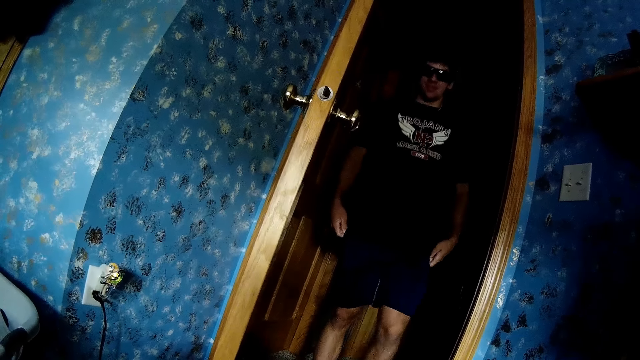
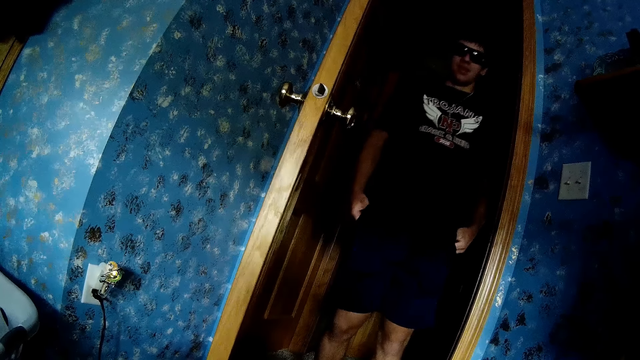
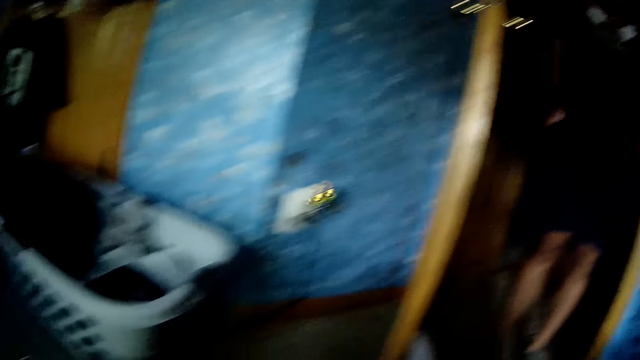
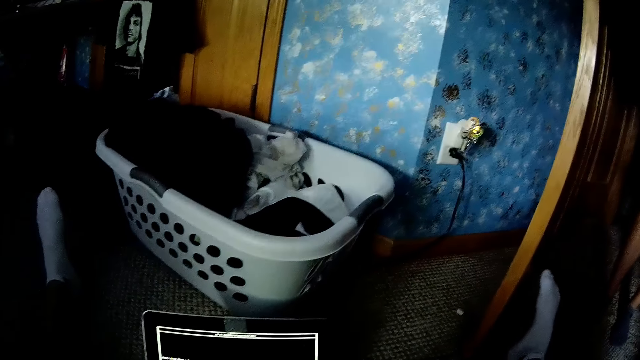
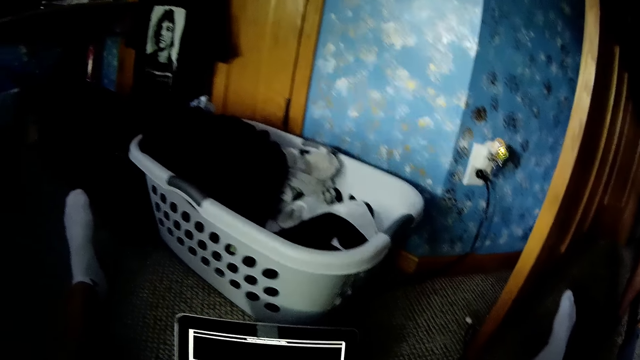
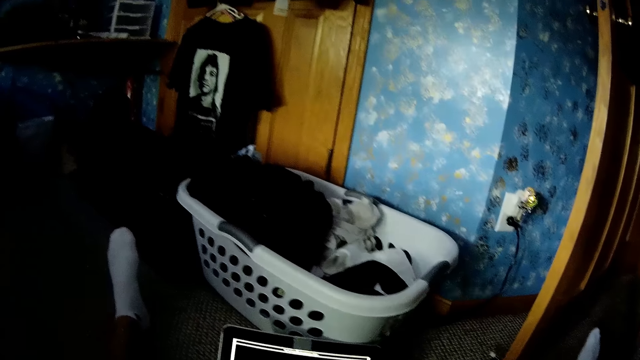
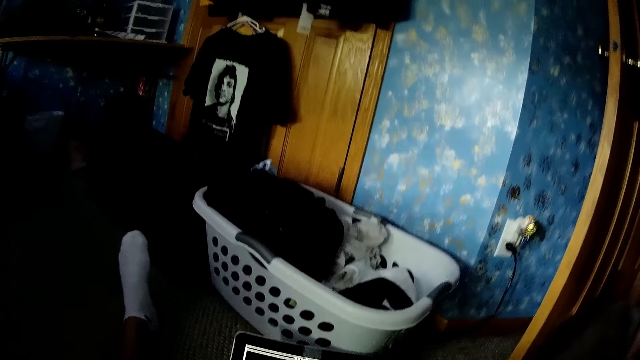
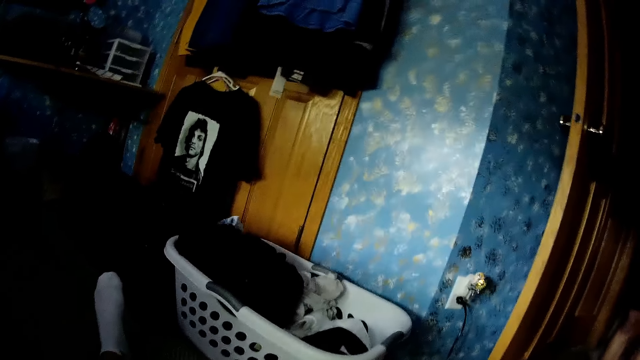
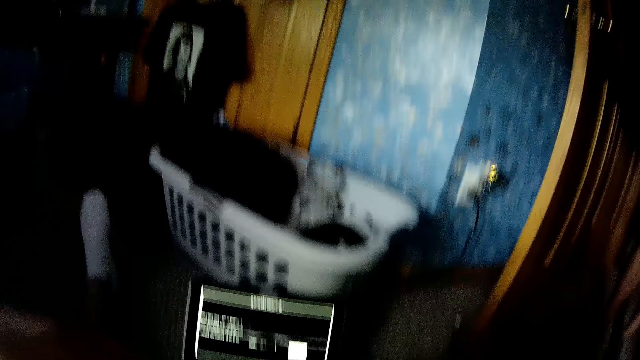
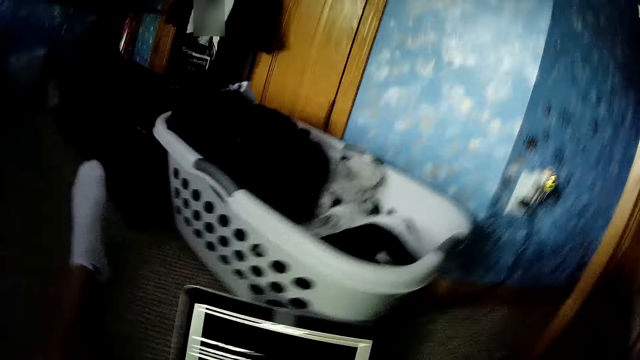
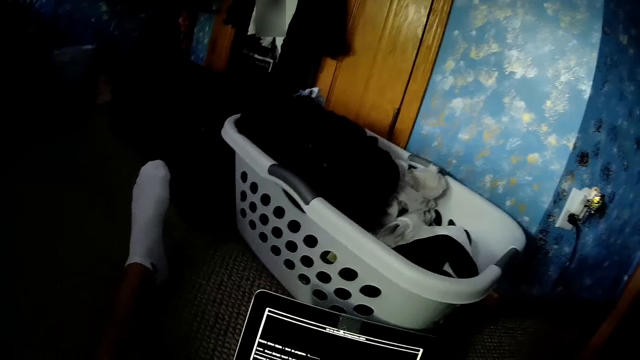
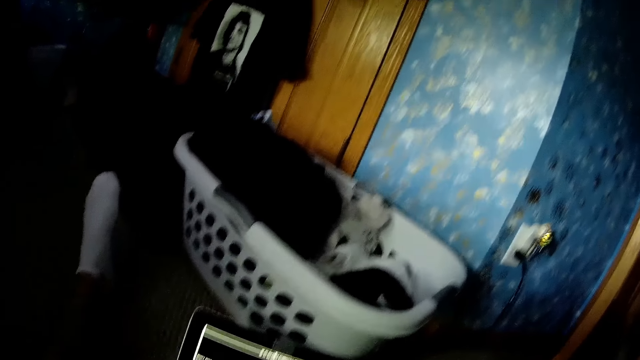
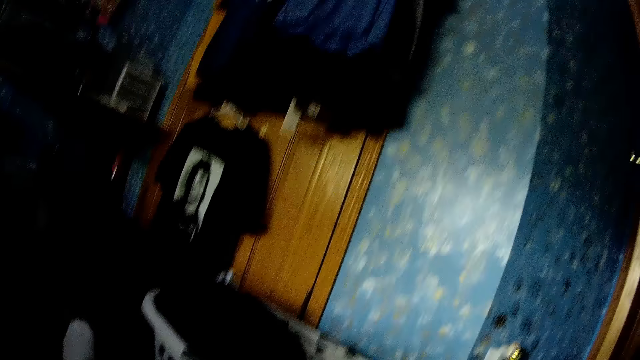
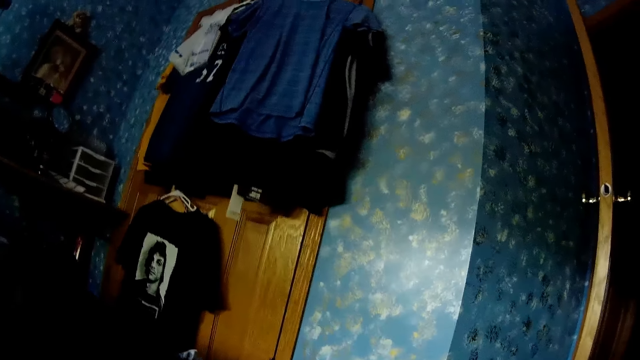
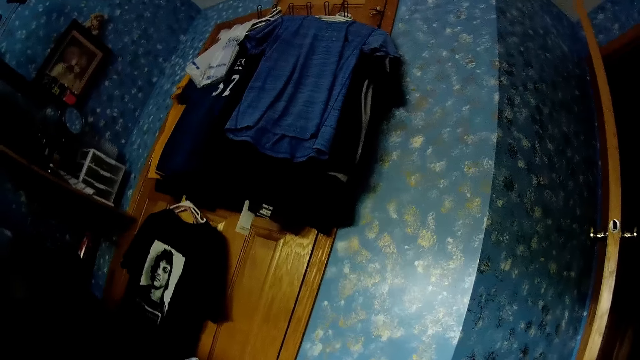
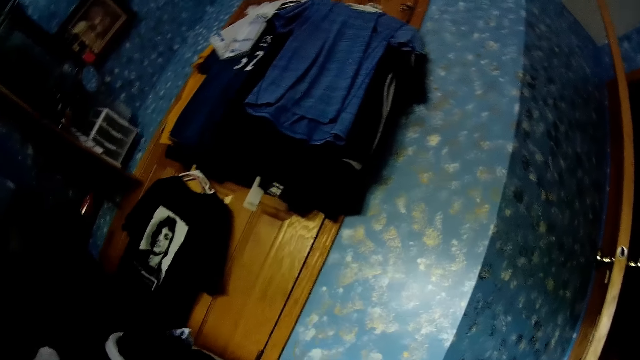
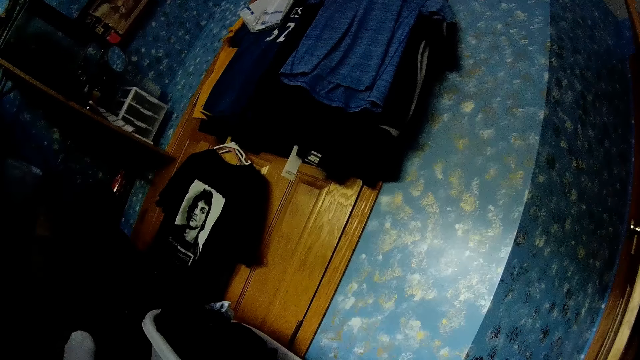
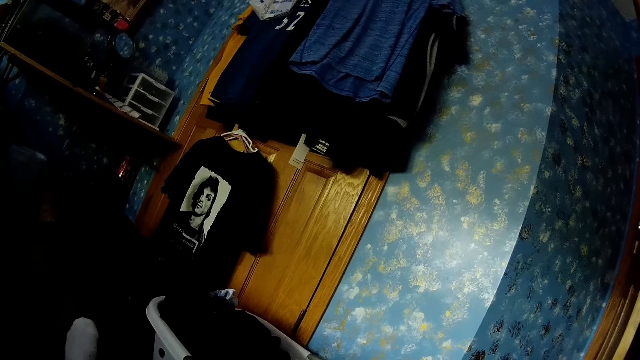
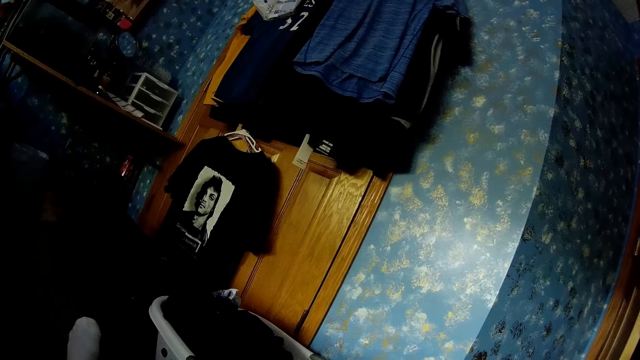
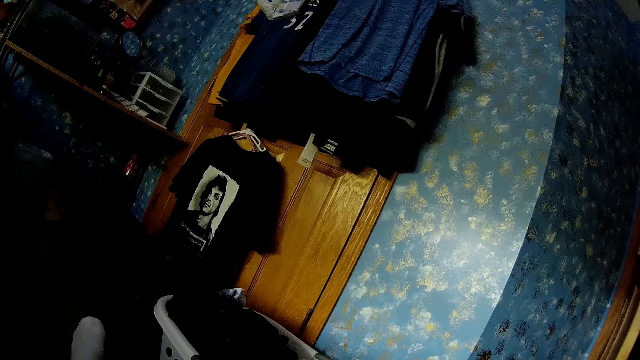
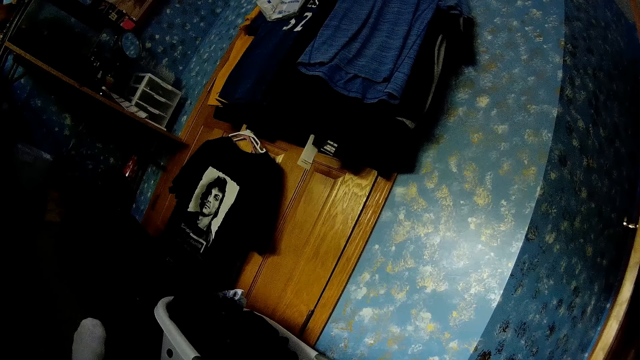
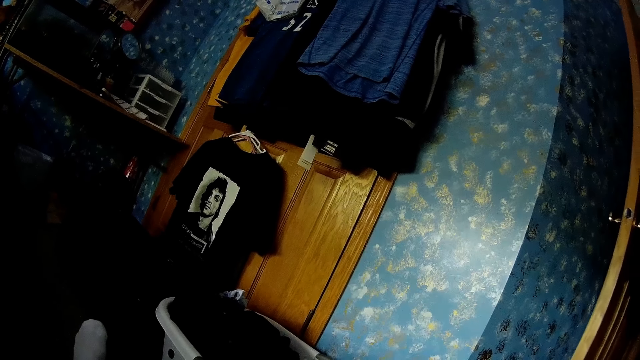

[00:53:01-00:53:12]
The camera wearer looks around the house. A man moves towards the camera wearer. The camera wearer converses with the man. They look at clothes on a wall.

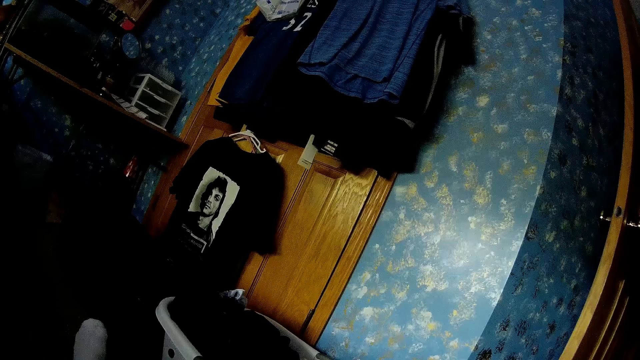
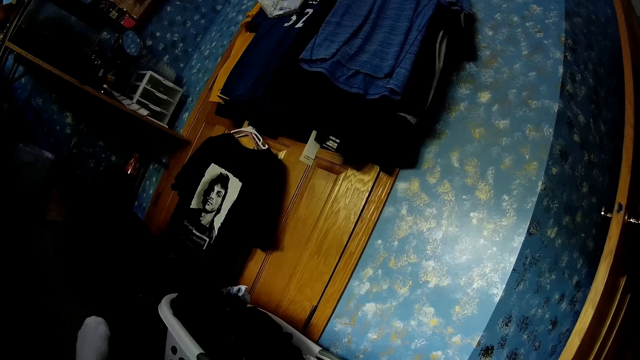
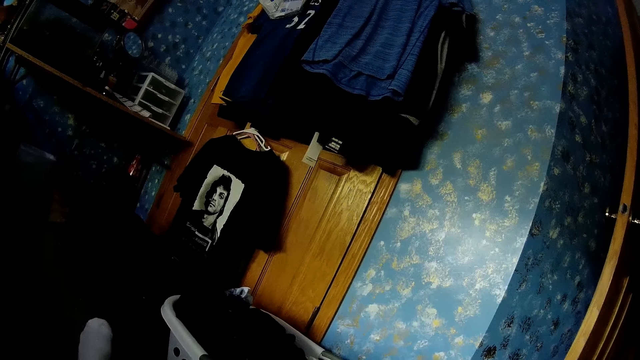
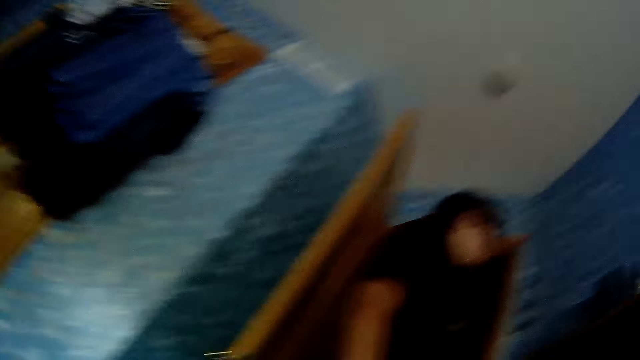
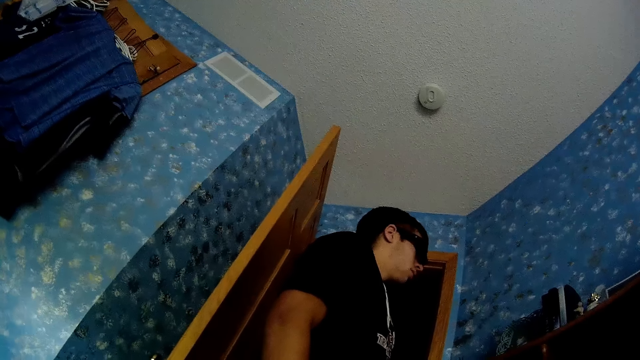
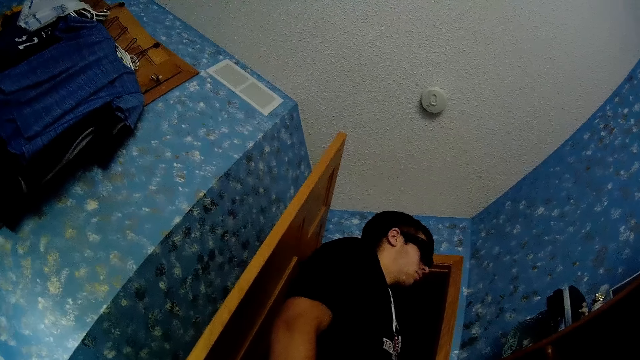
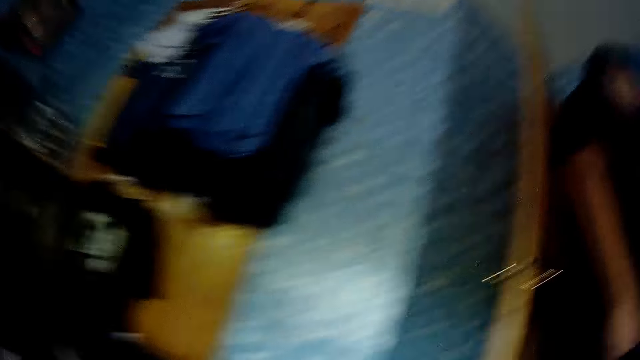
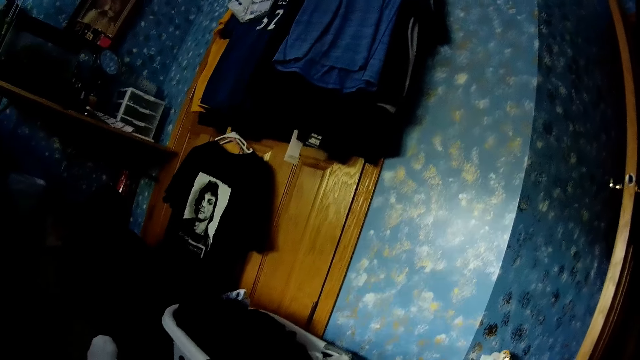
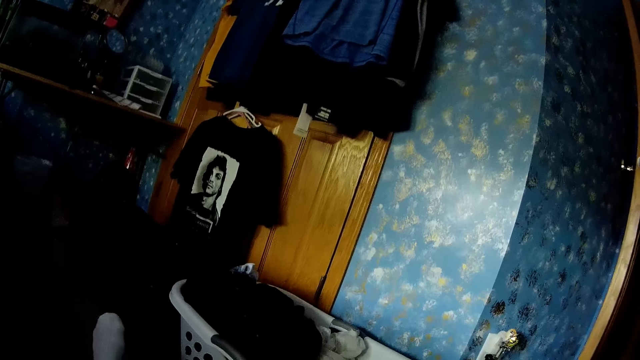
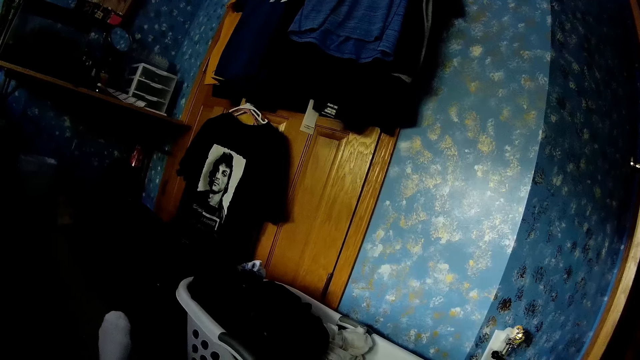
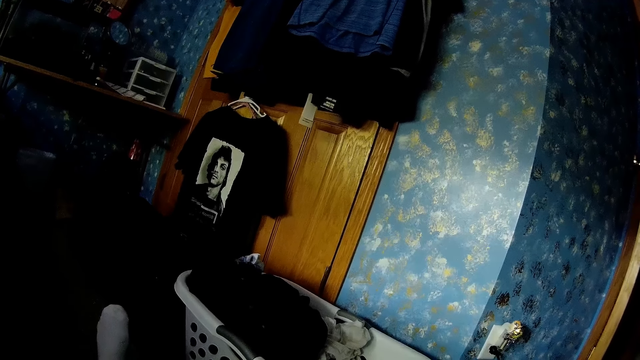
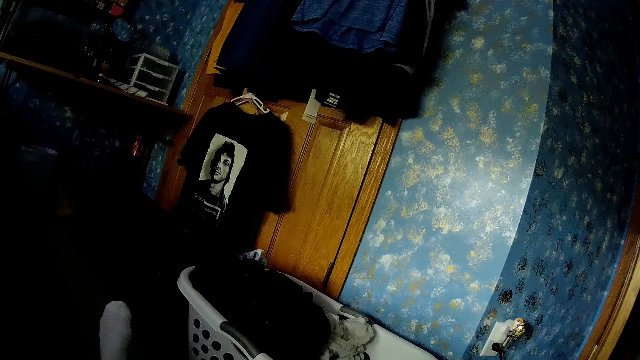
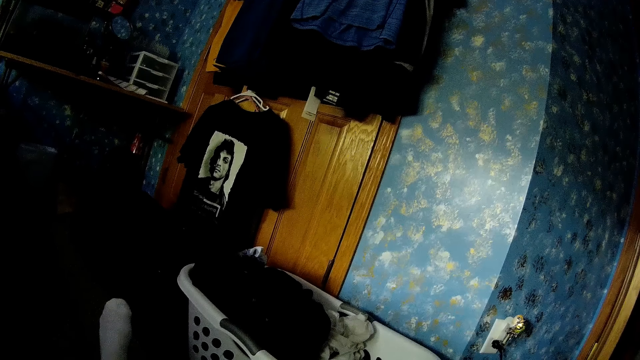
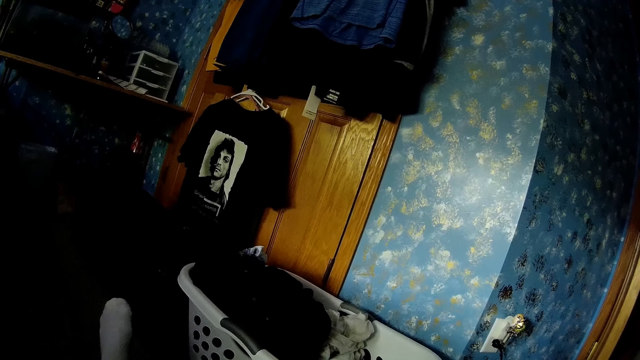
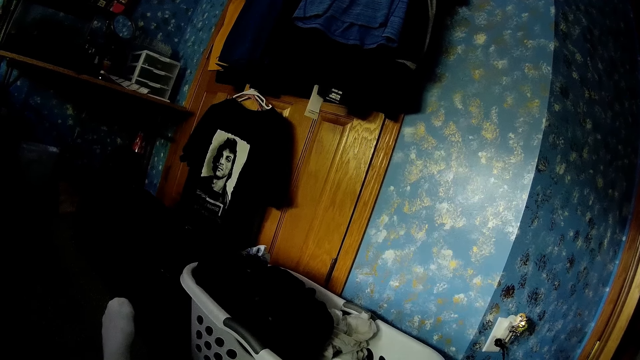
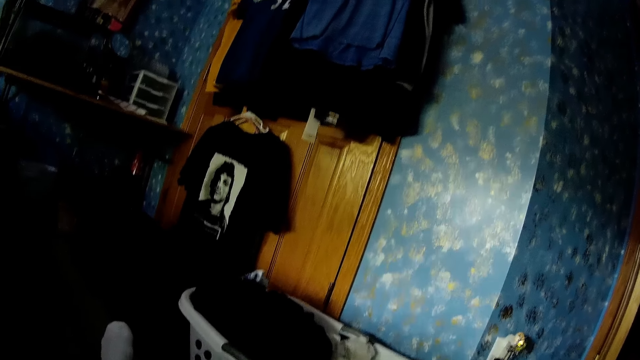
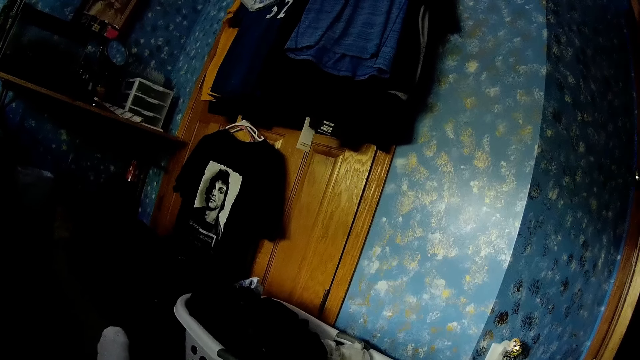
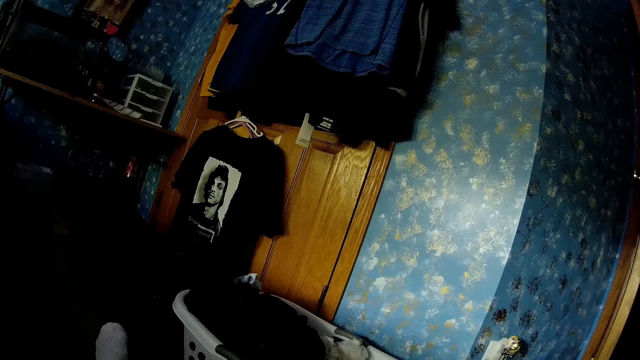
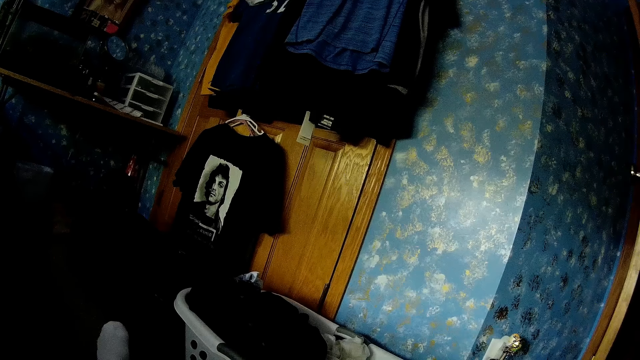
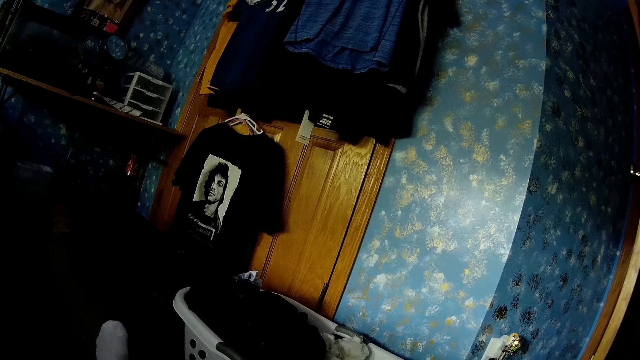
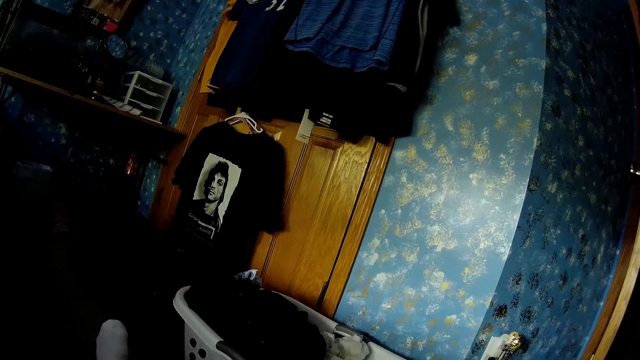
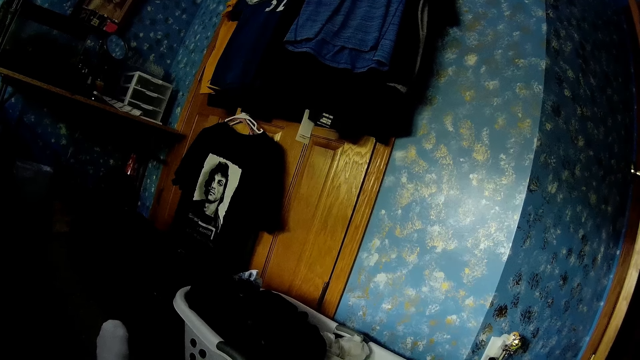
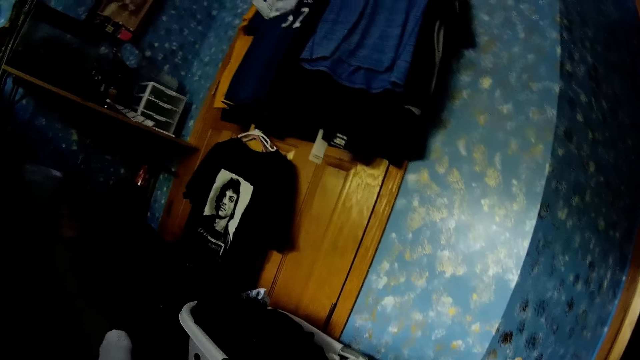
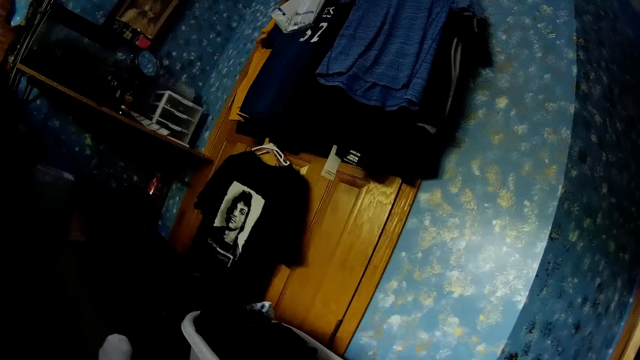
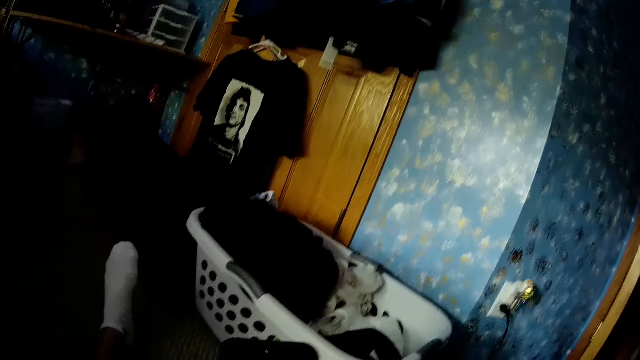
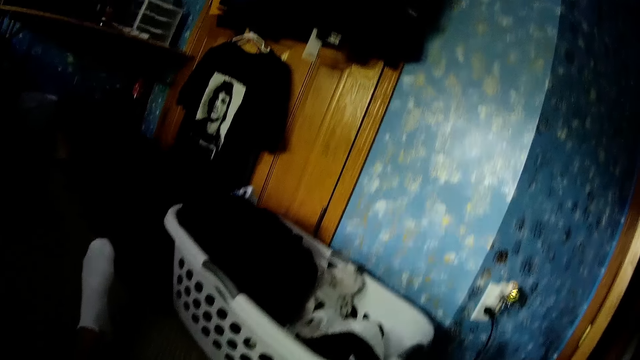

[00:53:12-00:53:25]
The camera wearer looks at a man. They look at clothes on a wall. They converse with the man.
